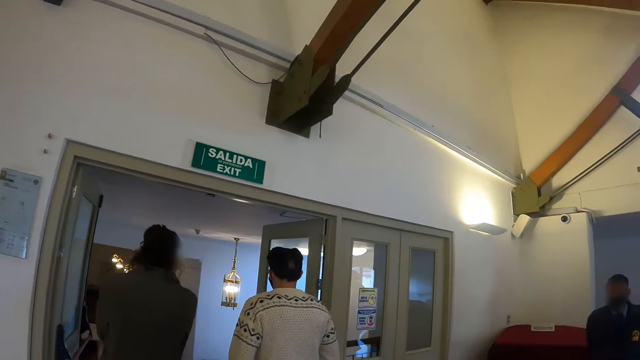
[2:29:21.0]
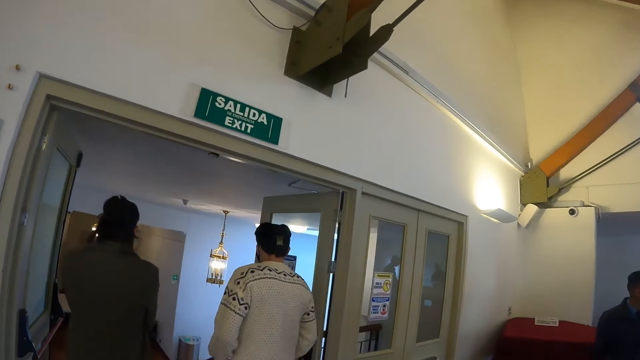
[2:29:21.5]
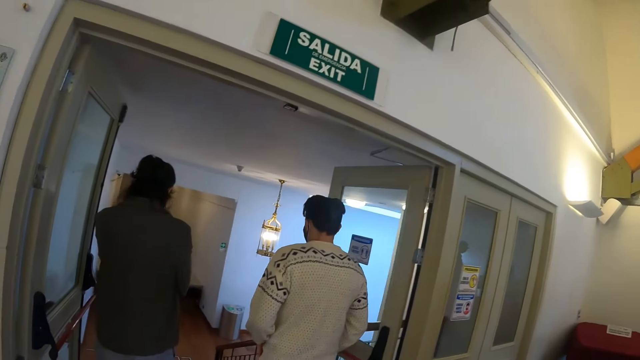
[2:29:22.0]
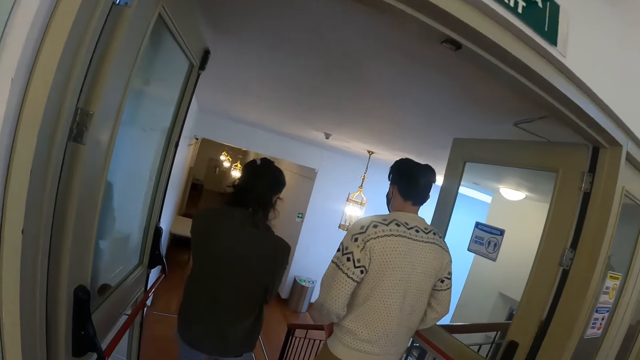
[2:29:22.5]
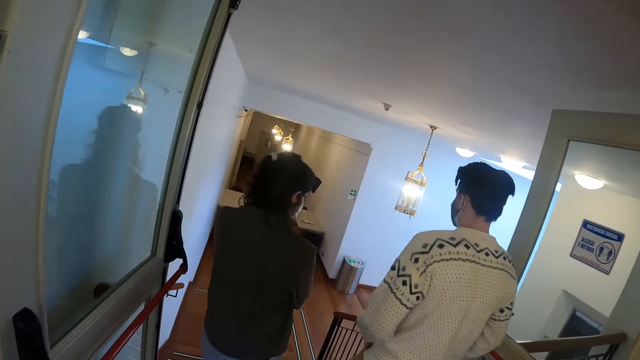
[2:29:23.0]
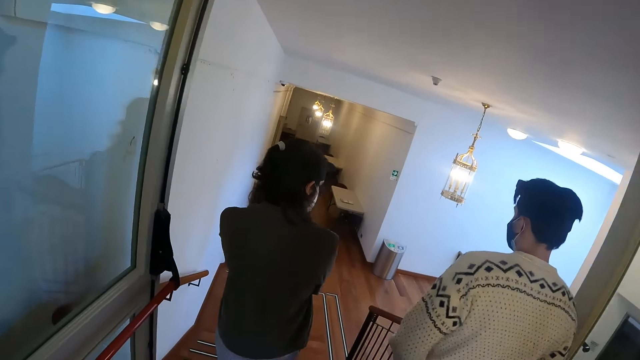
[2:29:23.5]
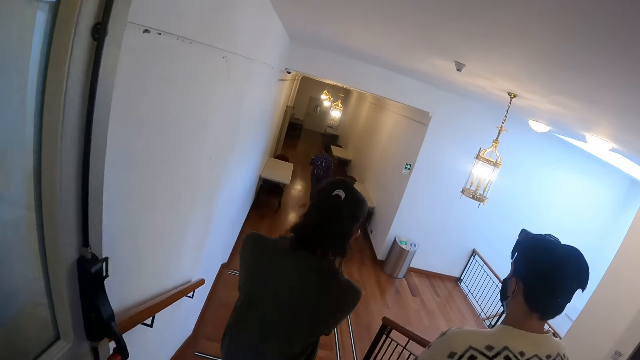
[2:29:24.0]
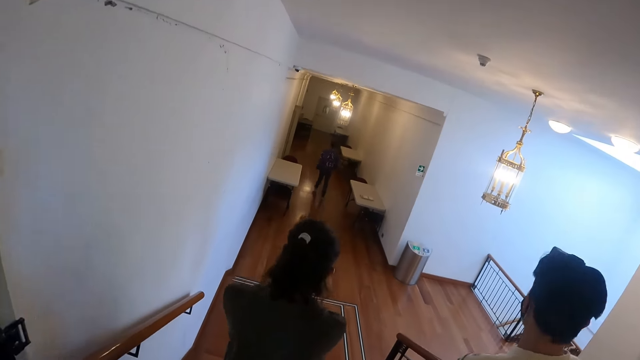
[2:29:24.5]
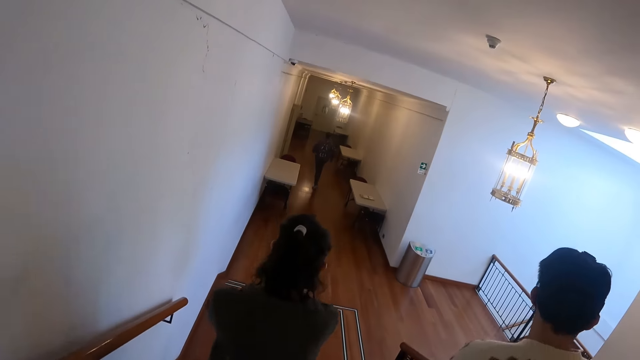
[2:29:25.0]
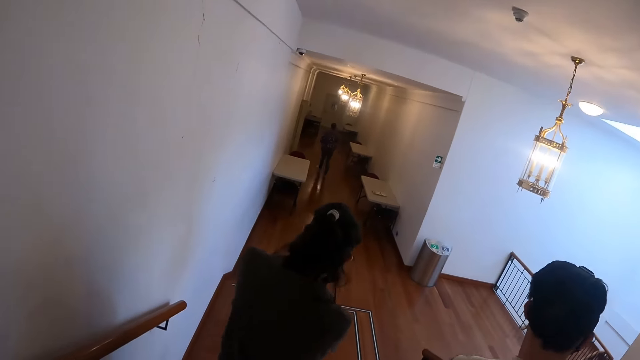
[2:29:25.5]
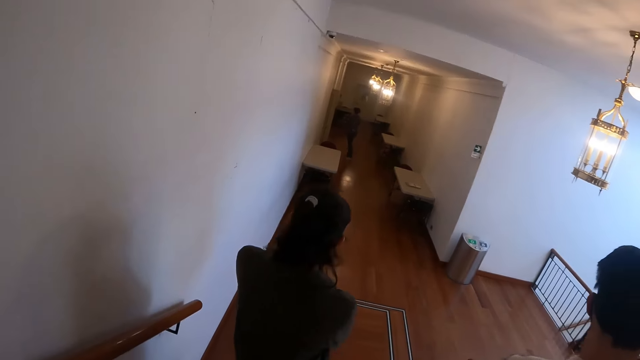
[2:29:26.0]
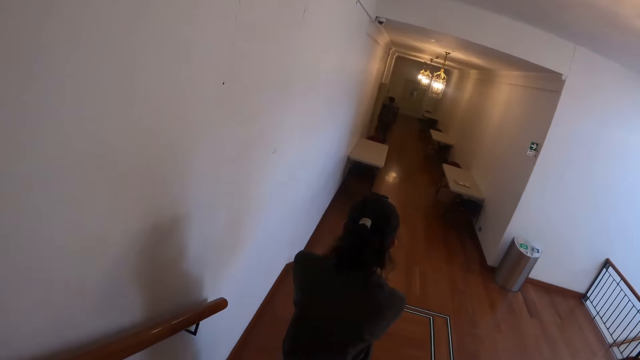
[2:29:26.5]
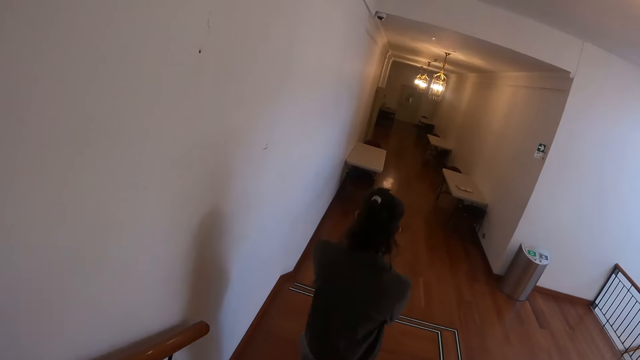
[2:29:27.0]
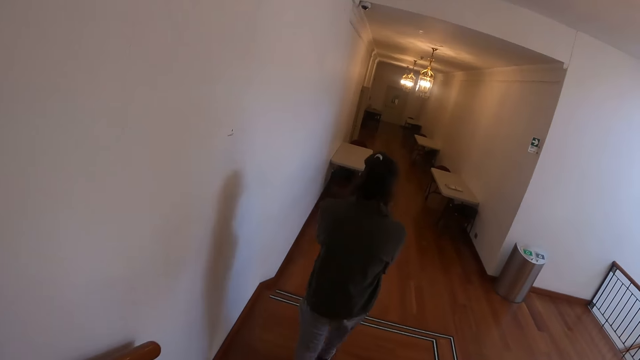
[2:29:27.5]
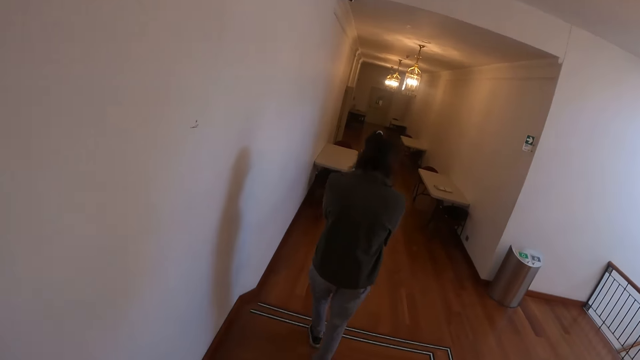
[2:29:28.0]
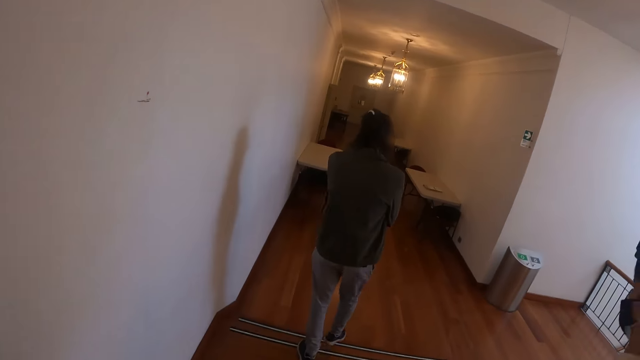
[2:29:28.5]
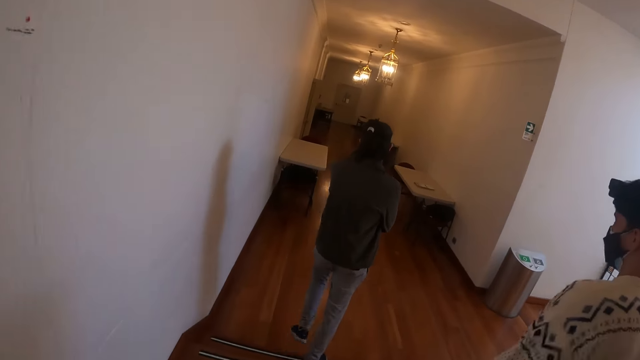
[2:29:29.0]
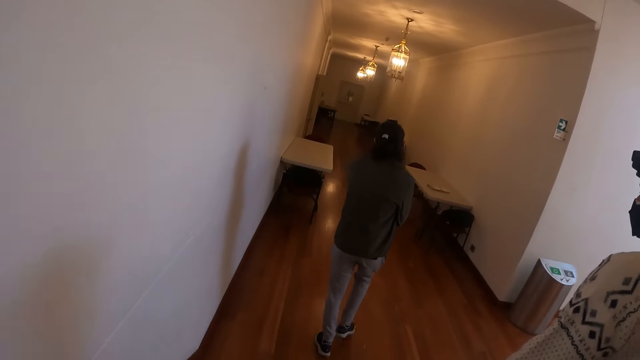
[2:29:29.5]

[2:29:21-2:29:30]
The camera wearer walks down the stairs. Two men walk down the stairs.

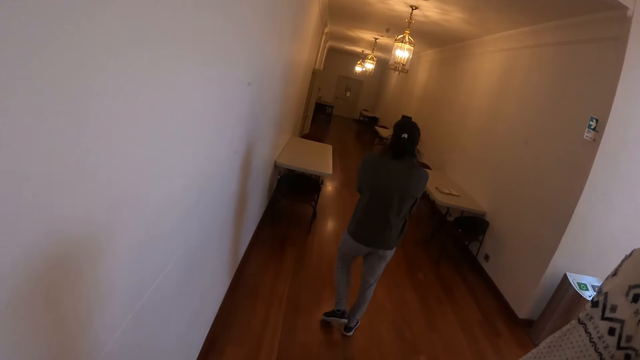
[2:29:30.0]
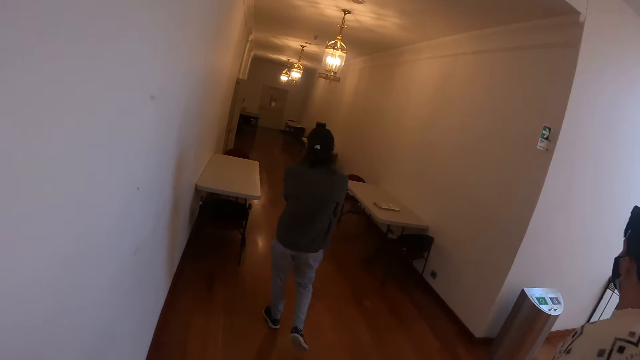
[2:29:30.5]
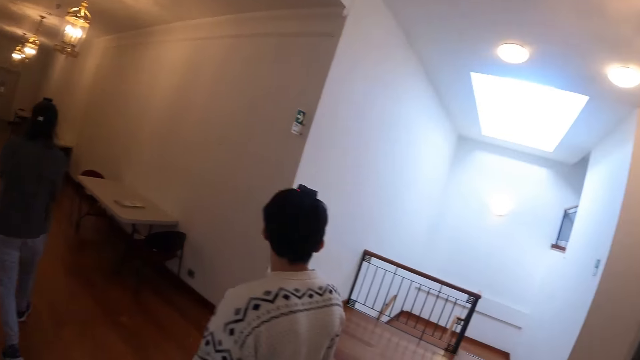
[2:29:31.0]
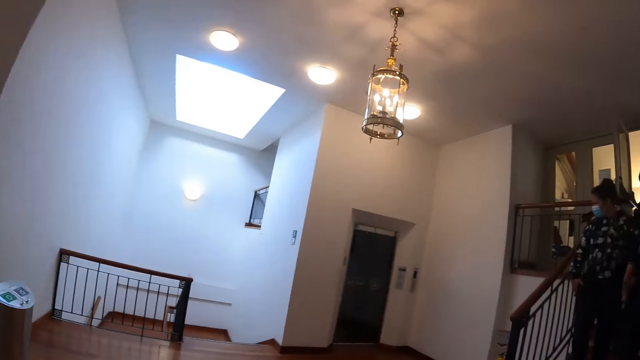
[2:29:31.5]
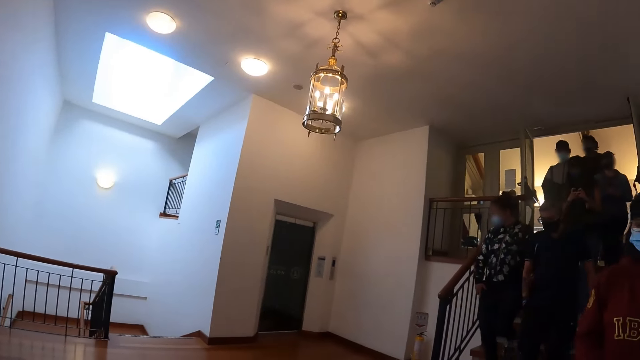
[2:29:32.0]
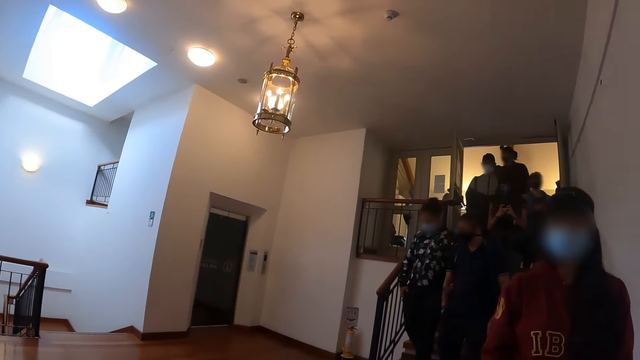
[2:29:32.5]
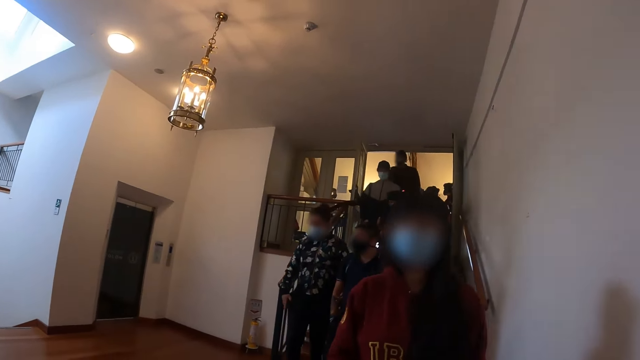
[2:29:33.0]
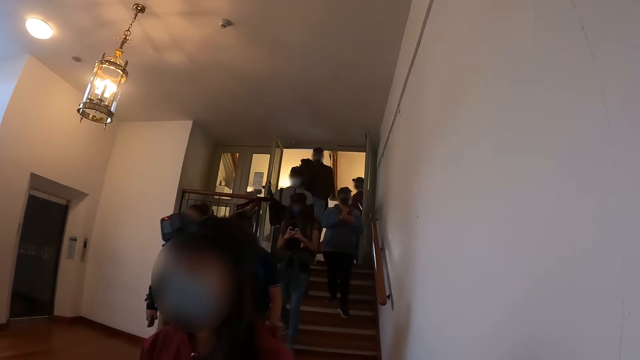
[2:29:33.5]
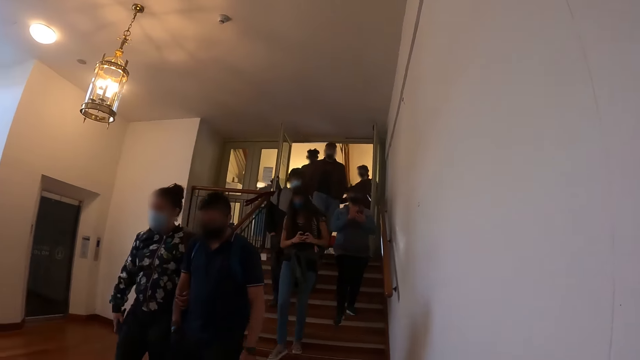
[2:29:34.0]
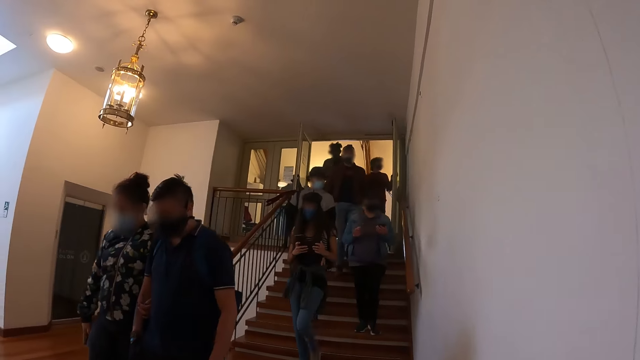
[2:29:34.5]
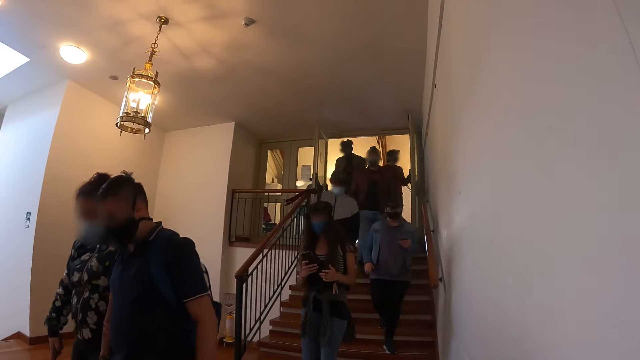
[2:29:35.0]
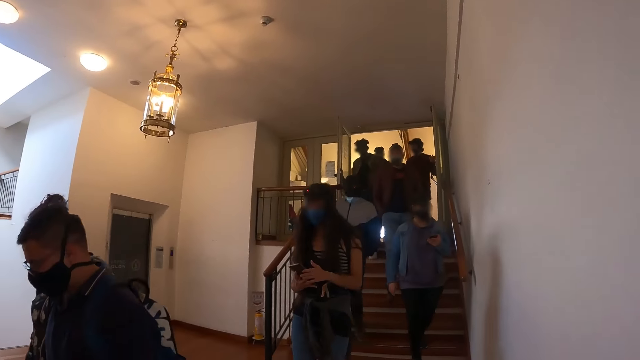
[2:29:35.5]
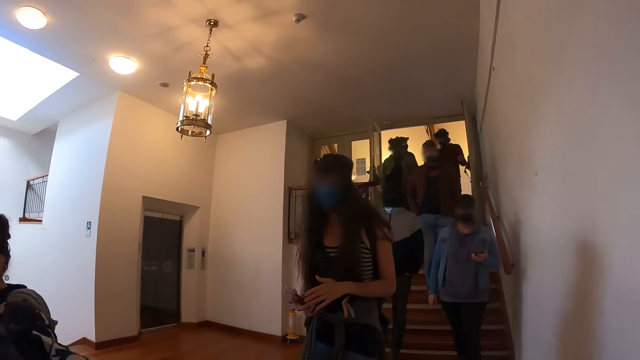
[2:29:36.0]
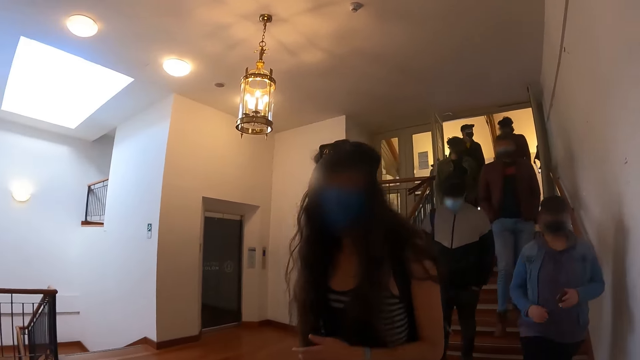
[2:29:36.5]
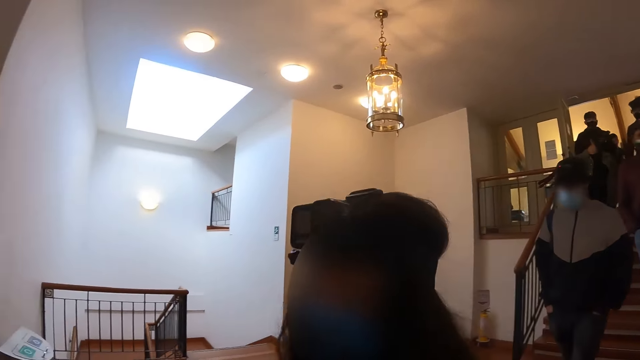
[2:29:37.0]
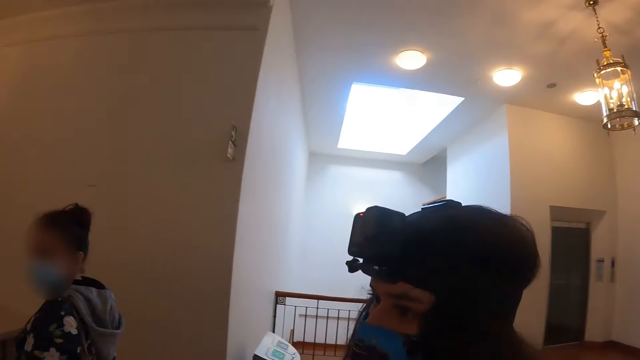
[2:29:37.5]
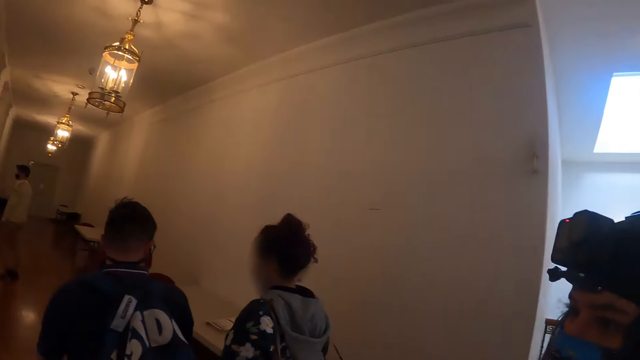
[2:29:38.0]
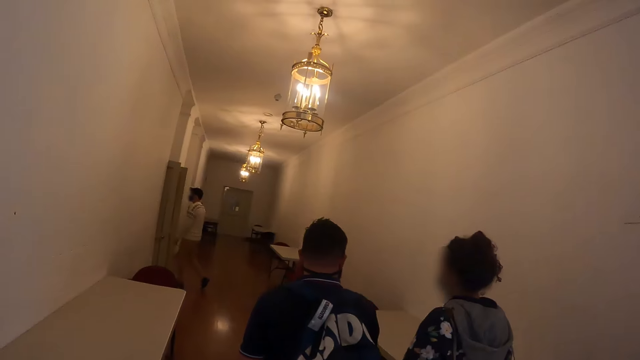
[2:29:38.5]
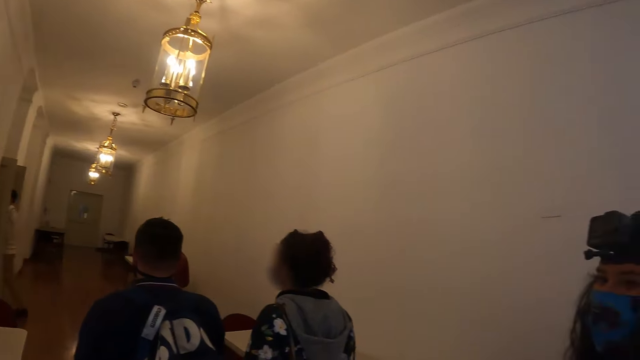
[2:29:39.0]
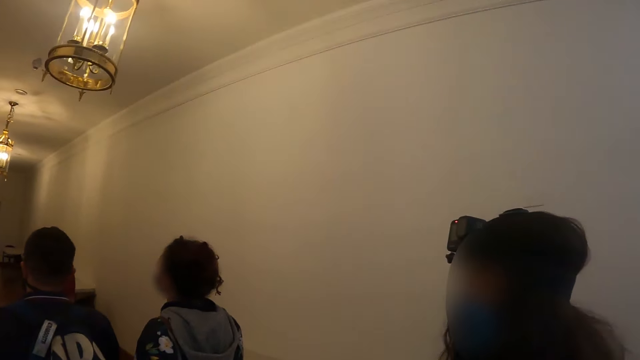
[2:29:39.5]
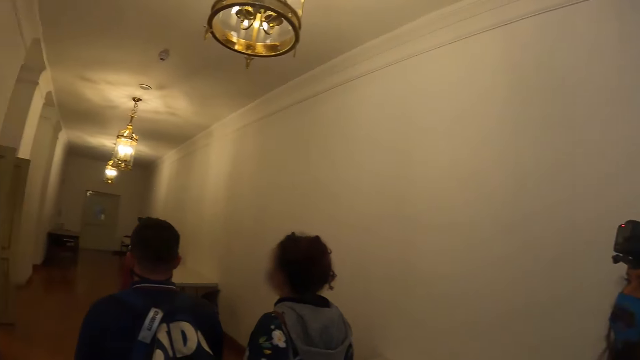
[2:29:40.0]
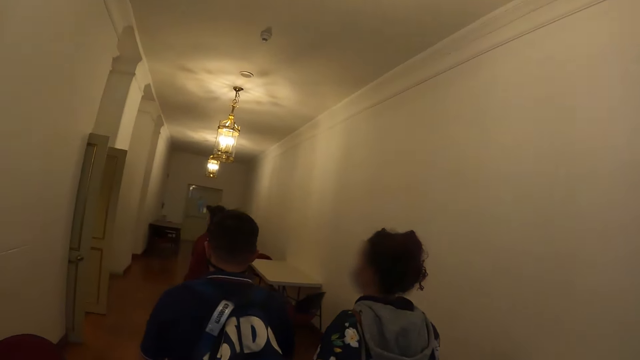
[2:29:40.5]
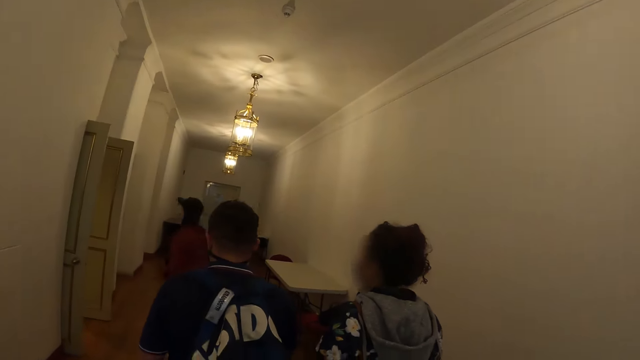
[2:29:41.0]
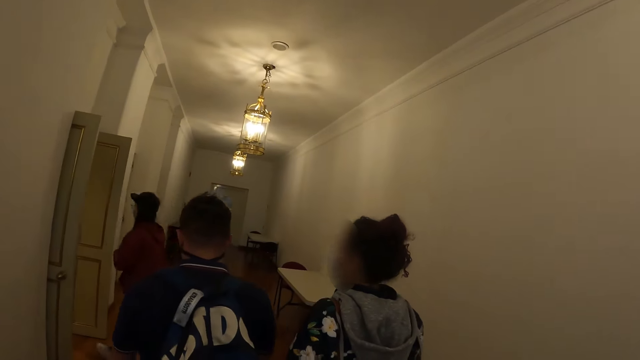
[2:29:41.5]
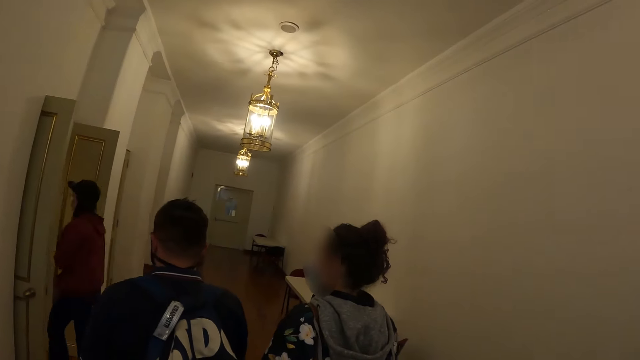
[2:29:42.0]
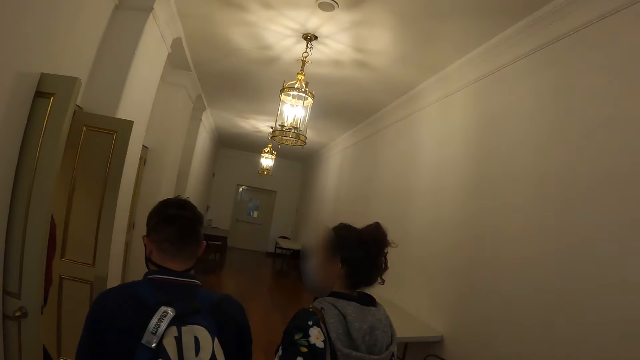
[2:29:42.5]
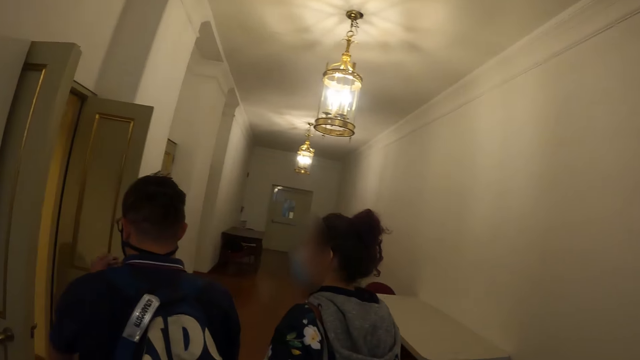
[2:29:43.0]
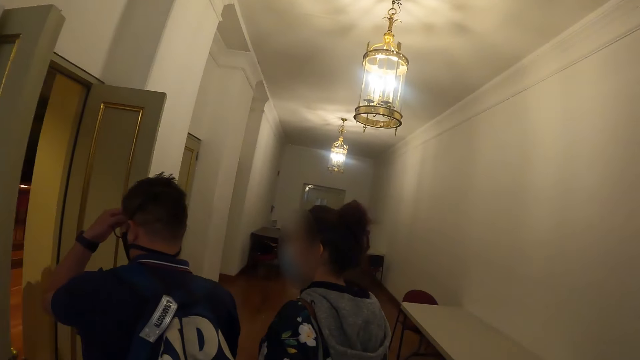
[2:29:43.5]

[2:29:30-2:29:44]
The camera wearer looks around at other persons down the stairs. Men and ladies walk down the stairs. A lady scrolls the phone. The camera wearer looks around the hall and walks around in the hall. A man, another man and a lady walk around the corridor. The first man enters the room.
